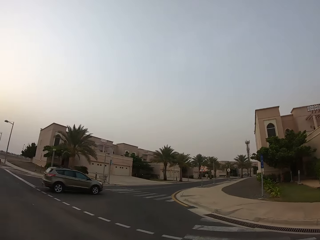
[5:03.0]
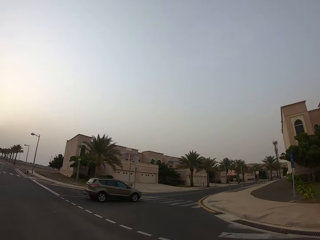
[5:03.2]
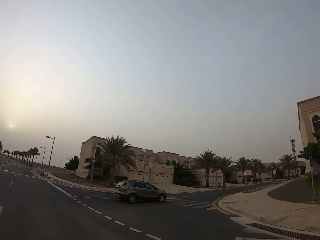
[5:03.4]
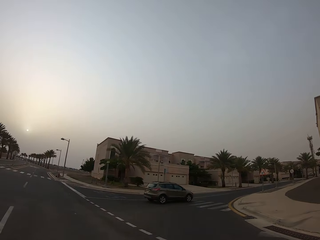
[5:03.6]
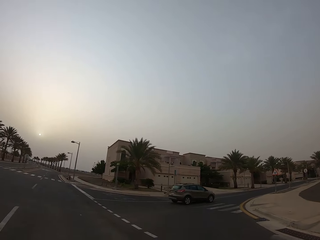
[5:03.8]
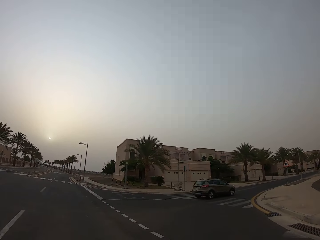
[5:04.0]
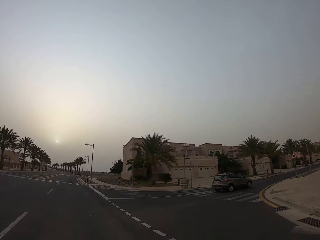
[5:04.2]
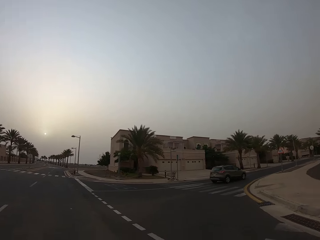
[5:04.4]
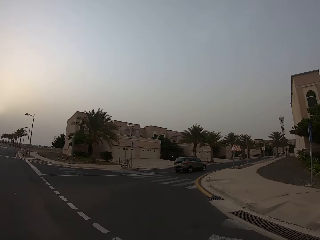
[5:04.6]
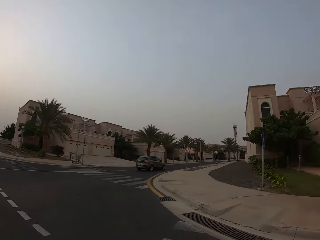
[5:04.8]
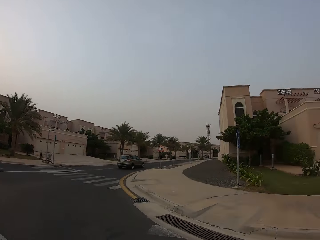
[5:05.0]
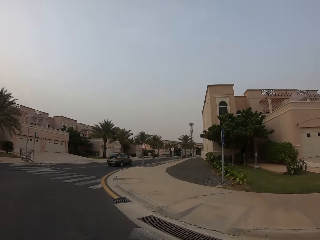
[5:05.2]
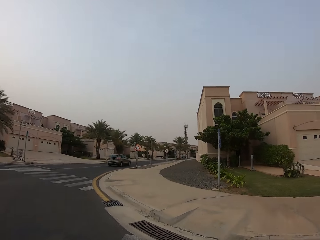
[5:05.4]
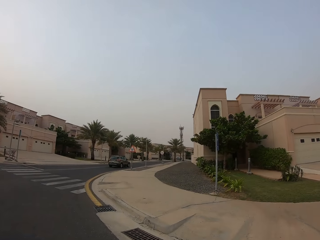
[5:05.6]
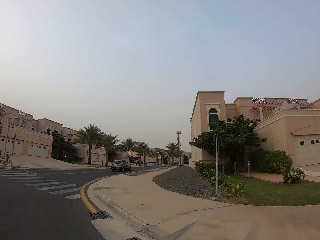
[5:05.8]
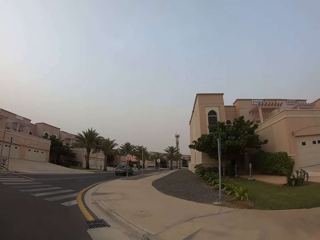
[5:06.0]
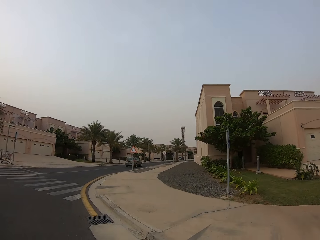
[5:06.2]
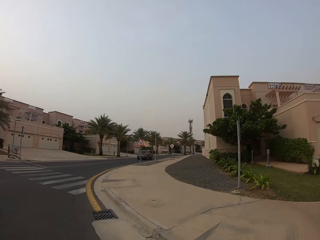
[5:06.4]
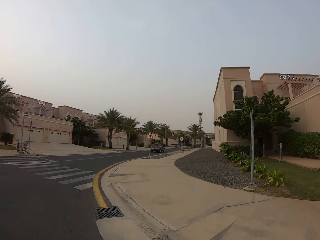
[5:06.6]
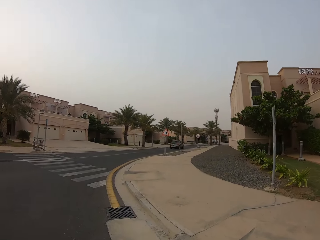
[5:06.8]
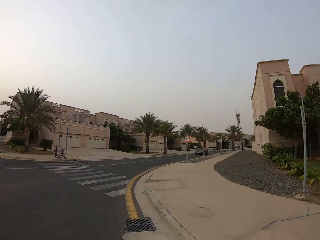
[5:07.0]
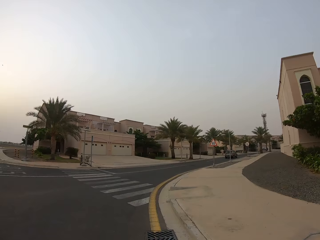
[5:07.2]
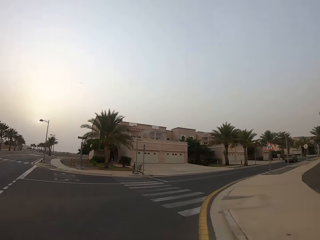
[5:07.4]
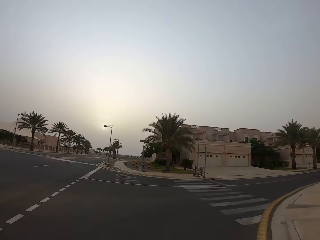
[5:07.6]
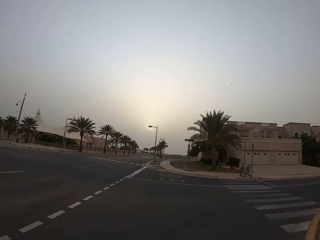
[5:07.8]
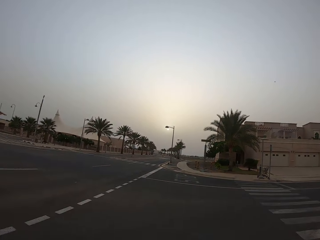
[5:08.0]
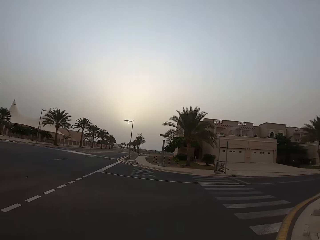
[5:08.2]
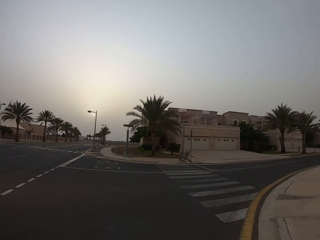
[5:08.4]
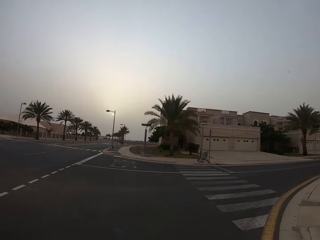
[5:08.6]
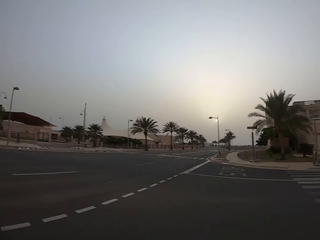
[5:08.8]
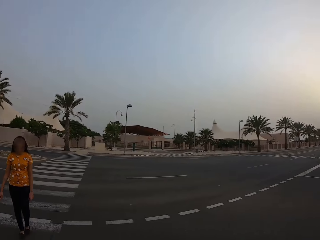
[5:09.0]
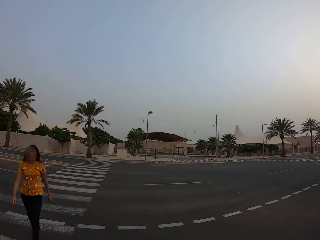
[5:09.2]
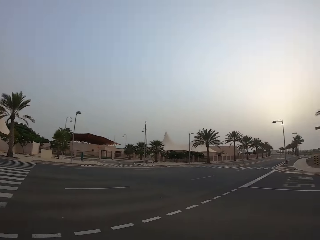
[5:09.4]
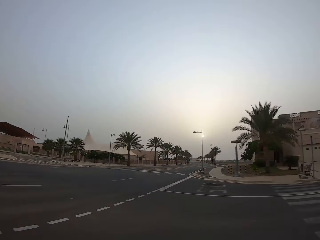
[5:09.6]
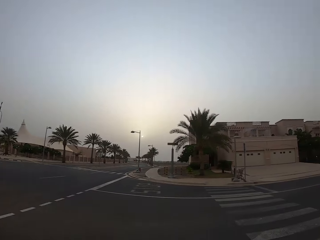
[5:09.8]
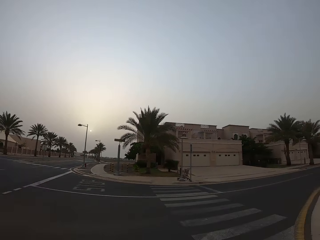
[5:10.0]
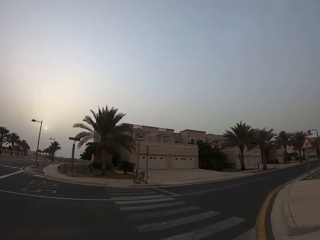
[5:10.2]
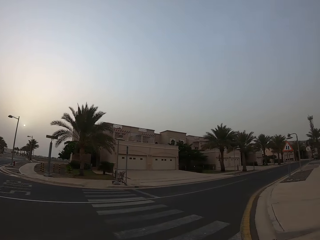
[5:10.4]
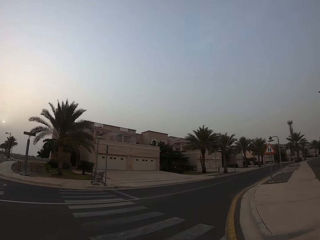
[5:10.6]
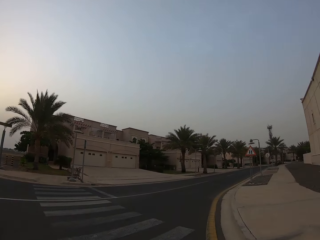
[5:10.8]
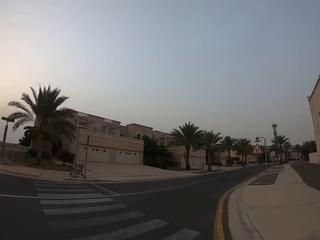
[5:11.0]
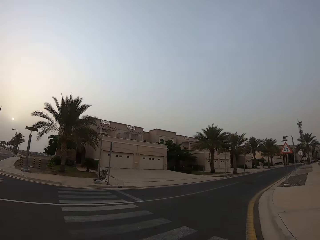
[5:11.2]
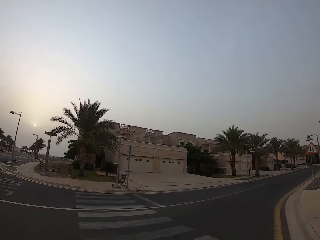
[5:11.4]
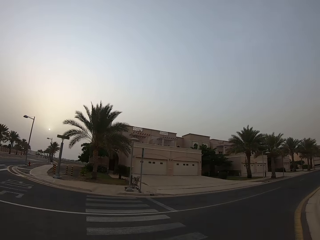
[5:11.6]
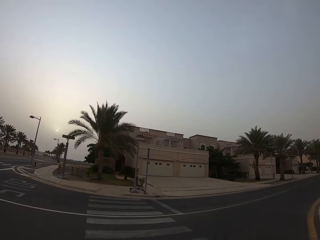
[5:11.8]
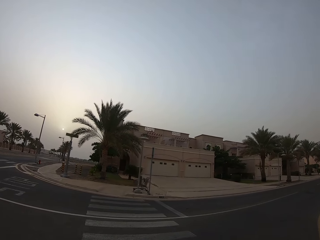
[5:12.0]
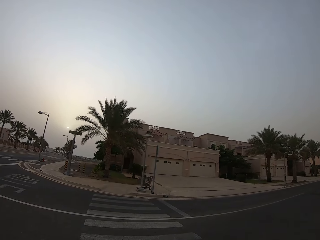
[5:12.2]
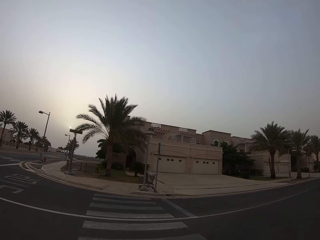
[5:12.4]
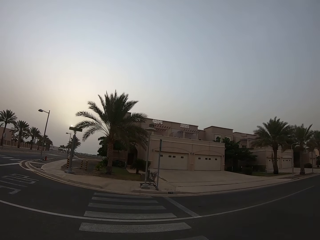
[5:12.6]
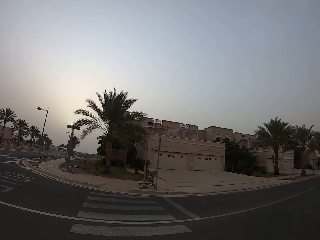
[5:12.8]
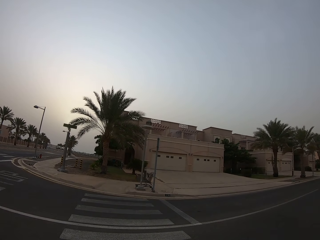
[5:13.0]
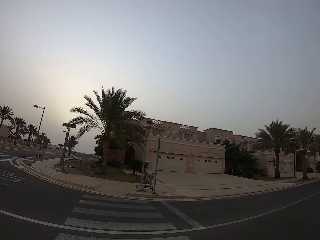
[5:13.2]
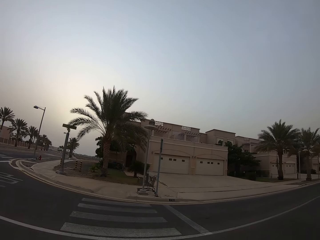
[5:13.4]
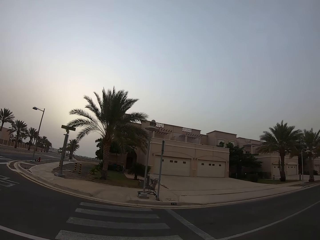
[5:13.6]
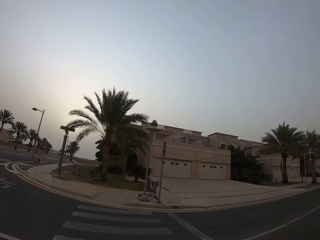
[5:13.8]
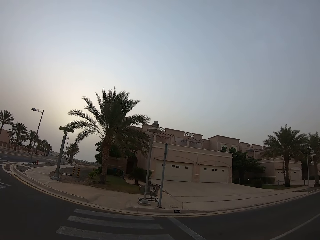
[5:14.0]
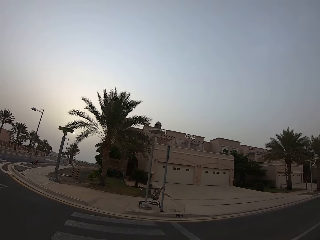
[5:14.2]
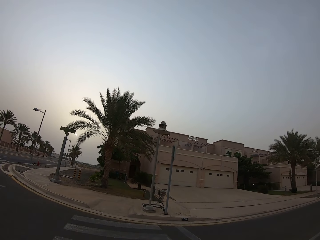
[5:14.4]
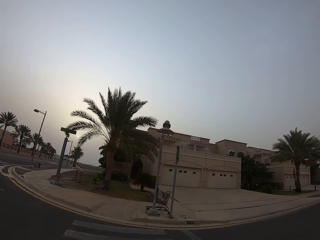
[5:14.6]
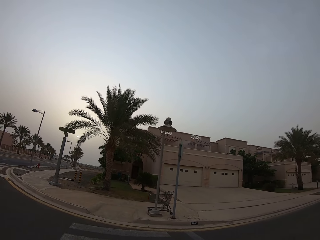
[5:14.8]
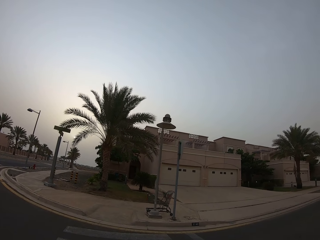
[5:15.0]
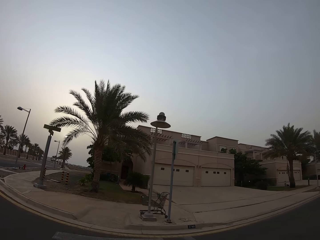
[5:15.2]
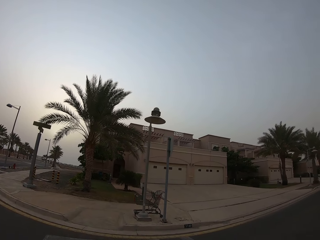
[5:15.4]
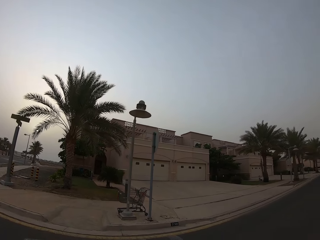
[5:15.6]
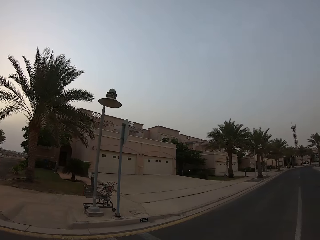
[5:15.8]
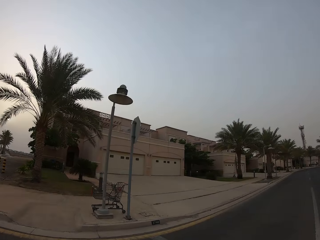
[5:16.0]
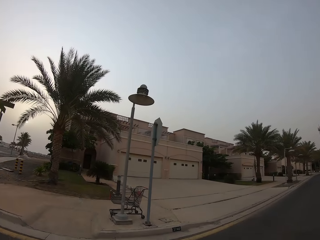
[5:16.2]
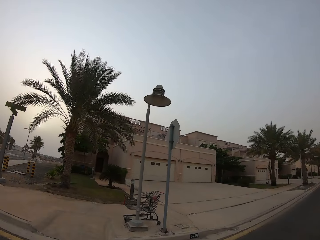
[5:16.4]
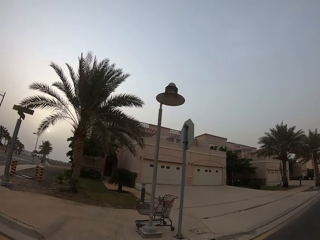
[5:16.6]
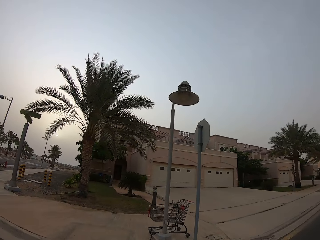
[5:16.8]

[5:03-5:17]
The camera wearer crosses the road. They look at a lady. They cross the road at a zebra crossing. They walk on the zebra crossing.

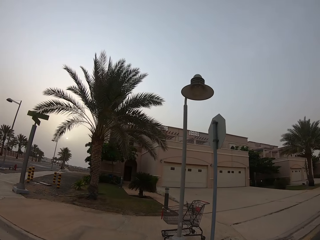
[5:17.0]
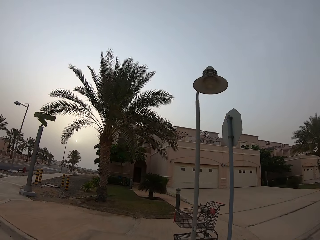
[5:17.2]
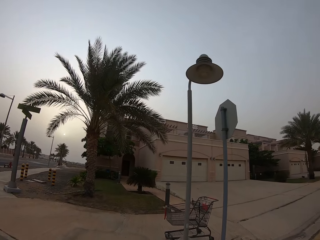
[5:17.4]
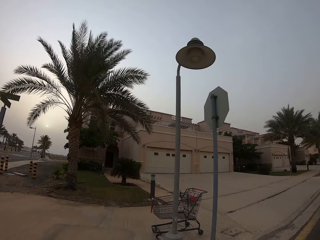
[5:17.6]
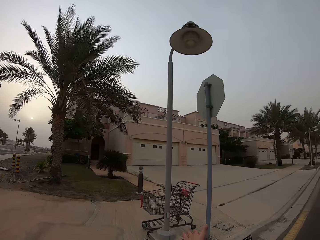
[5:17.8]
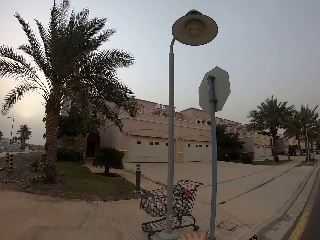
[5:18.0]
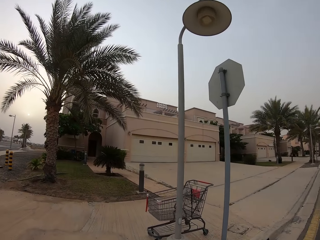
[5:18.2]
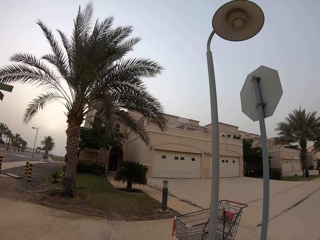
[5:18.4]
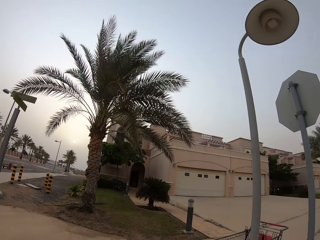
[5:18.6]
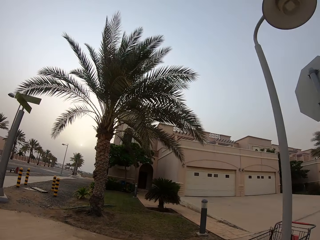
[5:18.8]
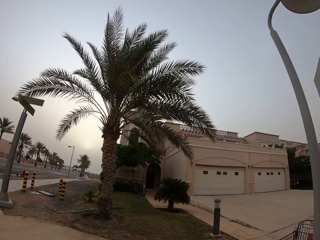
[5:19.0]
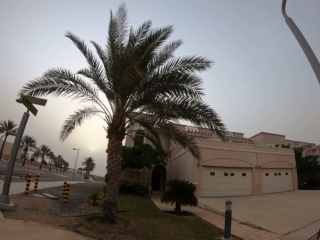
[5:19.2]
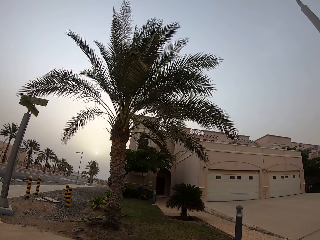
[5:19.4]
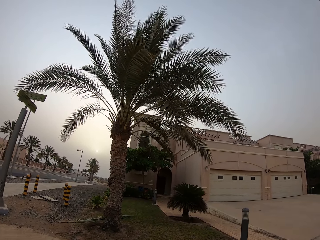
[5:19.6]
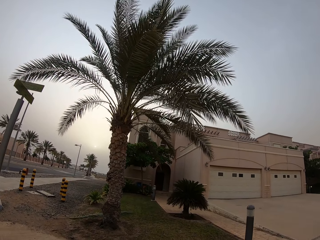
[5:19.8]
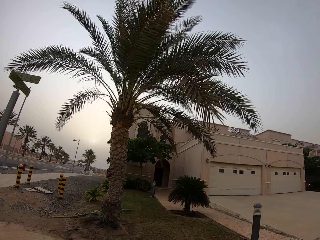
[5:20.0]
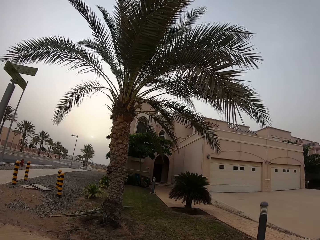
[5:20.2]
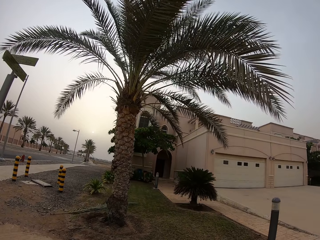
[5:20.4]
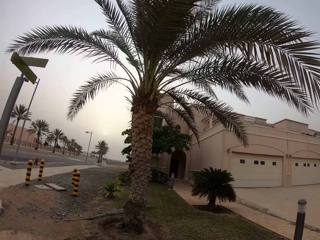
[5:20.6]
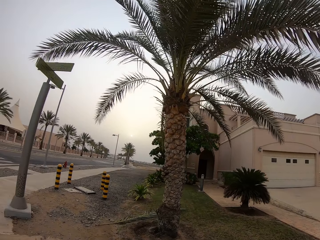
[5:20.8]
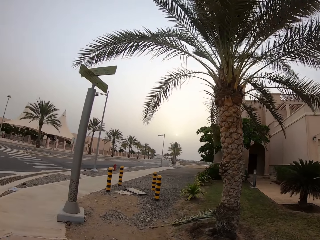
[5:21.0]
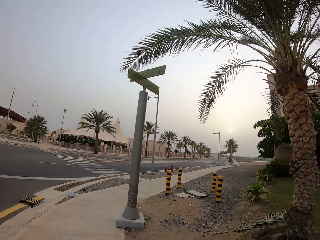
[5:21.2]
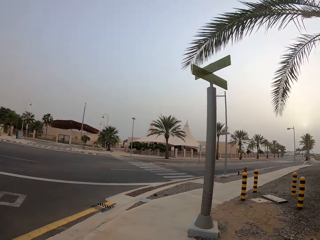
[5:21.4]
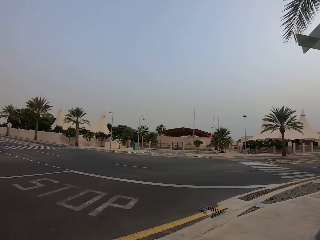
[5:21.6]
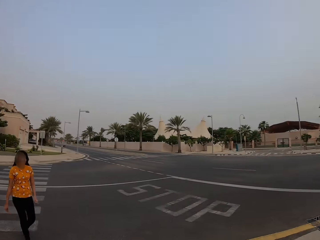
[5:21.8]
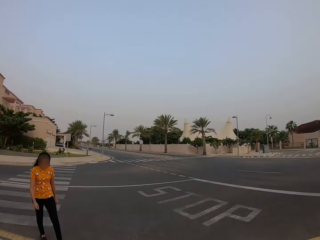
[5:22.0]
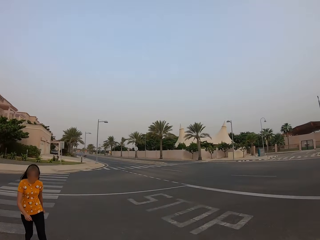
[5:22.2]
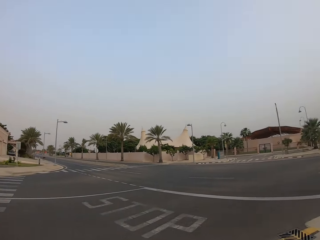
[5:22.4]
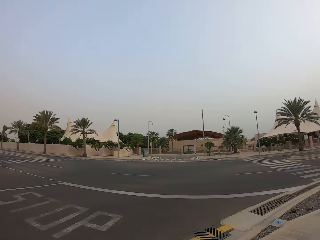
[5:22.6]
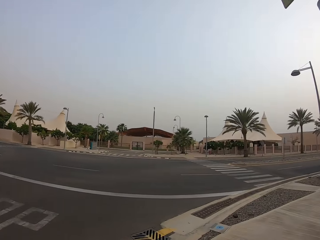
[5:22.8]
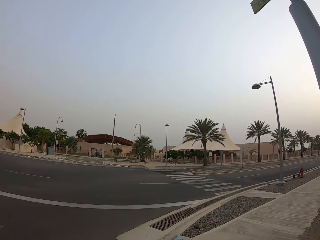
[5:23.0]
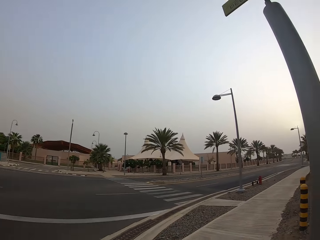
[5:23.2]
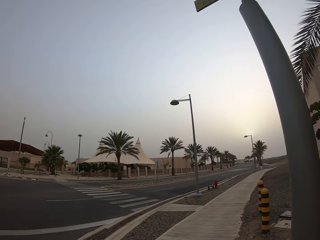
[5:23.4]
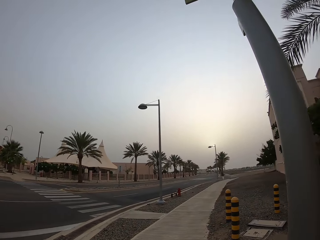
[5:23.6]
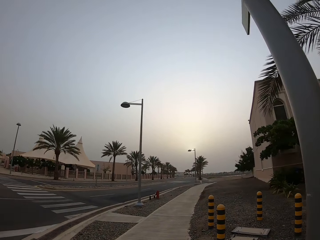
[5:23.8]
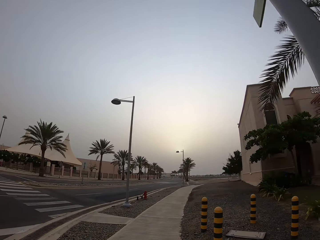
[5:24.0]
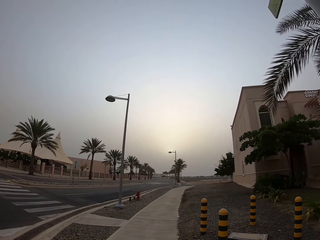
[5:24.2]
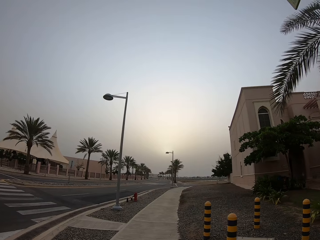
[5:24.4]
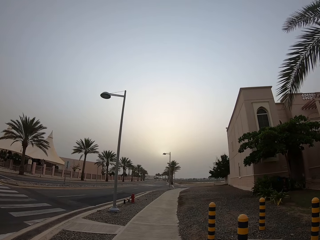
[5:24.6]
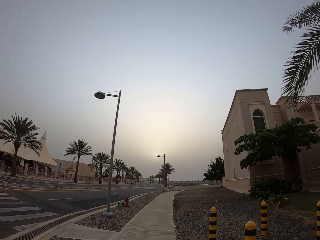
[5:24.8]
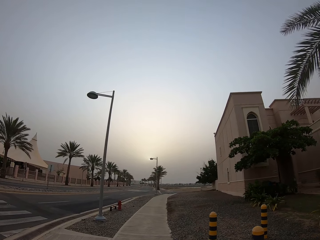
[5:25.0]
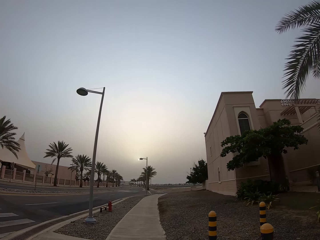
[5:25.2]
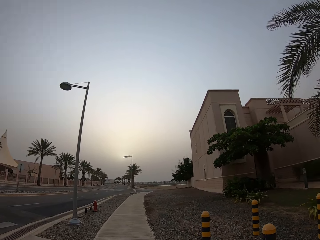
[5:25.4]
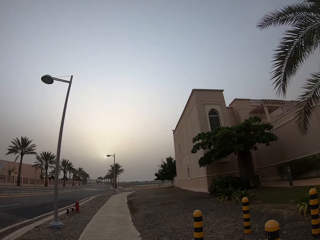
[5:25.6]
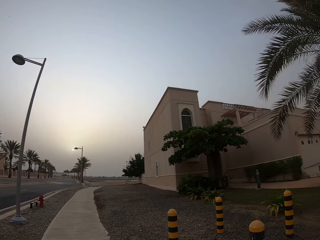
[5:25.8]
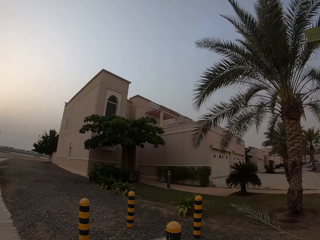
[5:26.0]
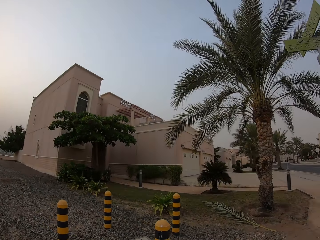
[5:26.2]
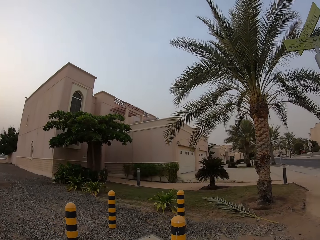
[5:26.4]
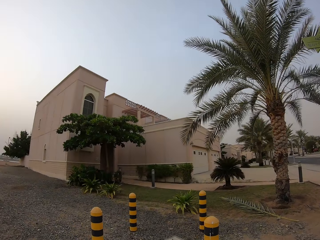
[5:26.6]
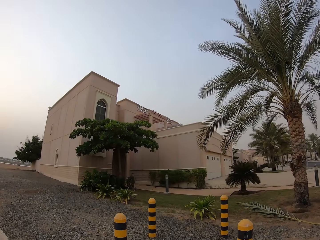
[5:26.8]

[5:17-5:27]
The camera wearer gets on the pavement. They walk on the sidewalk. A lady walks on the road. The camera wearer walks on the sidewalk. They look aside.
